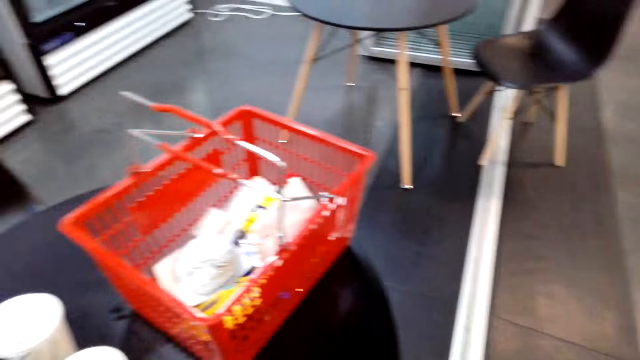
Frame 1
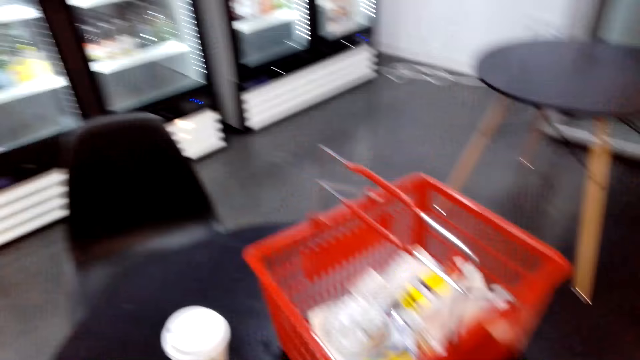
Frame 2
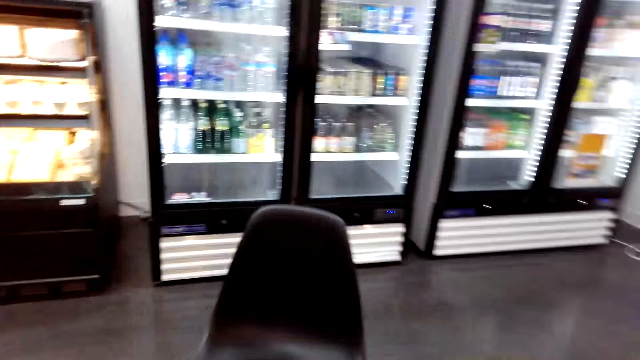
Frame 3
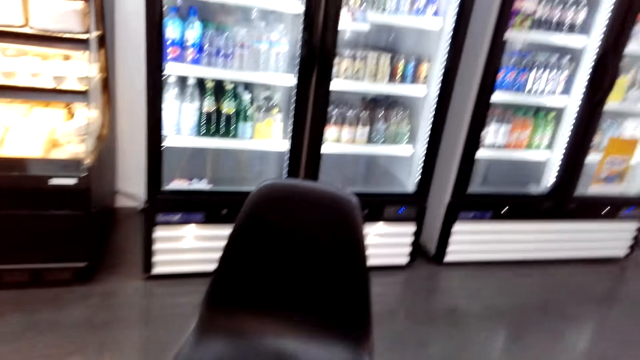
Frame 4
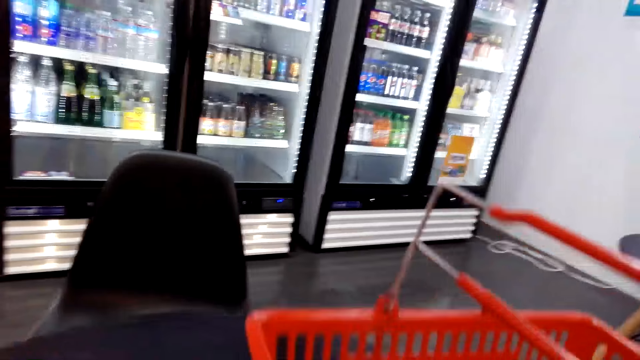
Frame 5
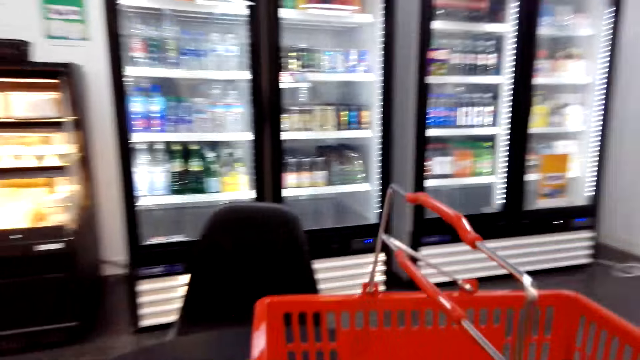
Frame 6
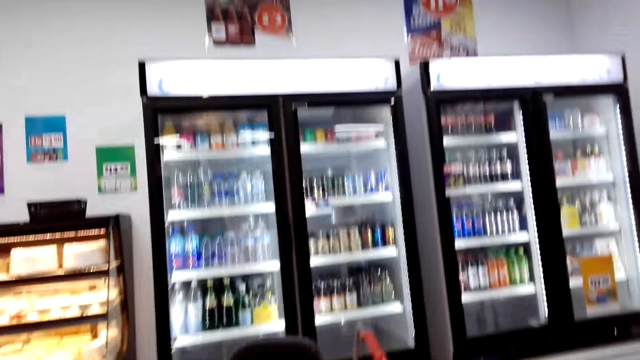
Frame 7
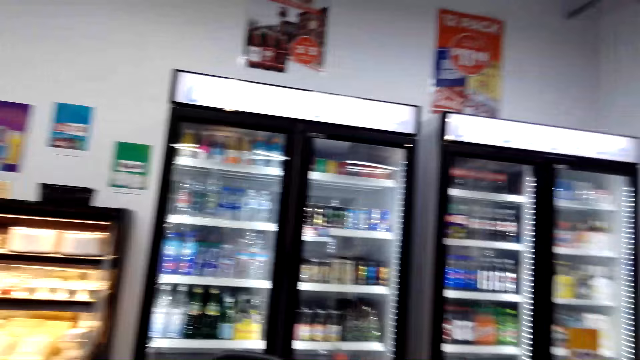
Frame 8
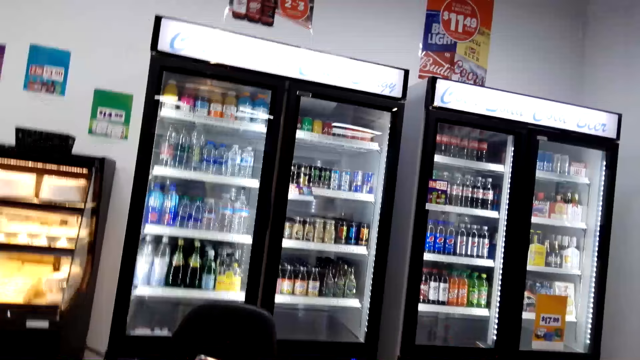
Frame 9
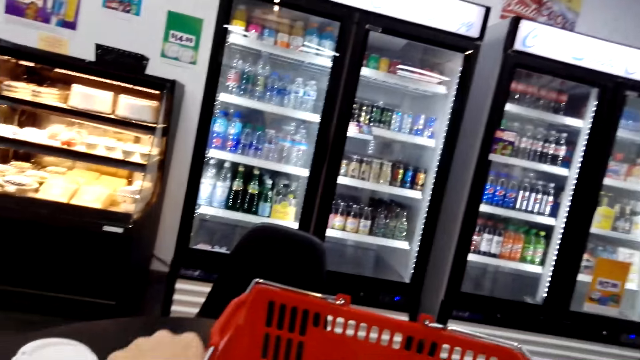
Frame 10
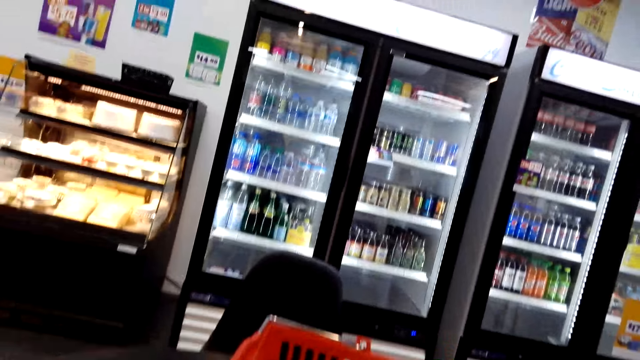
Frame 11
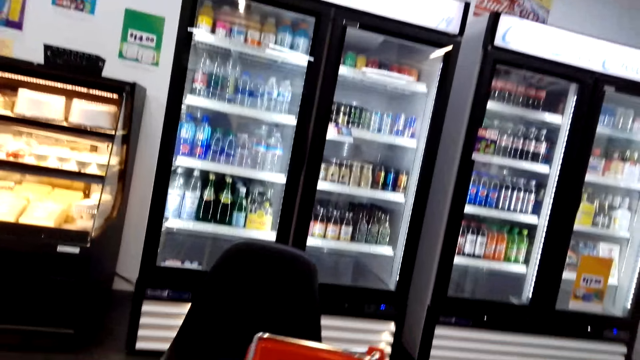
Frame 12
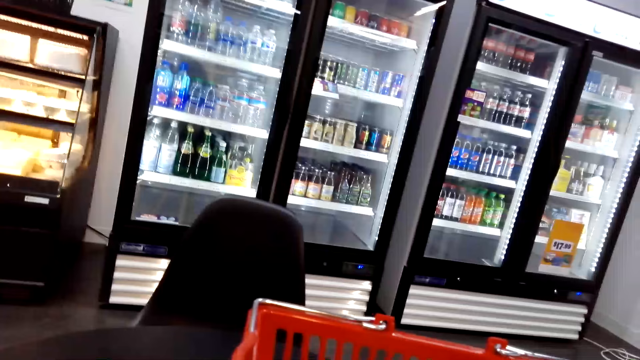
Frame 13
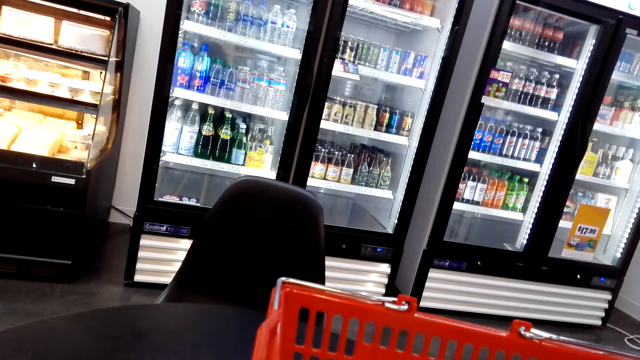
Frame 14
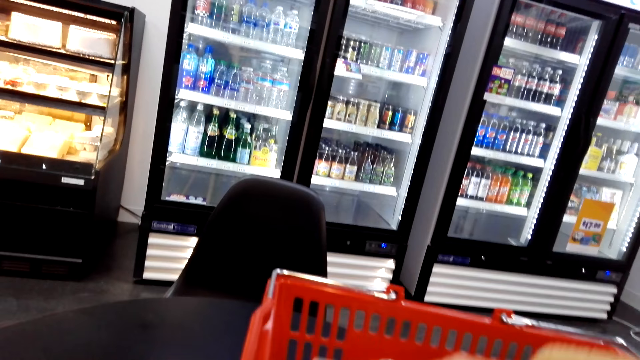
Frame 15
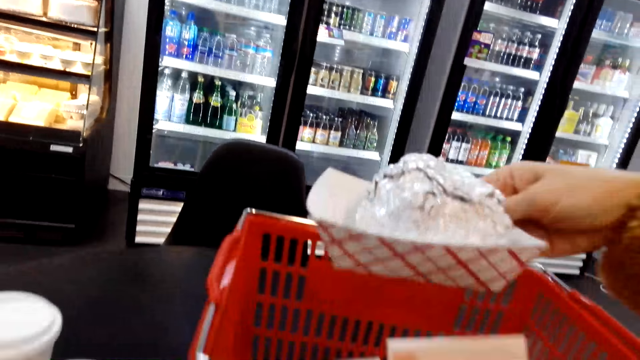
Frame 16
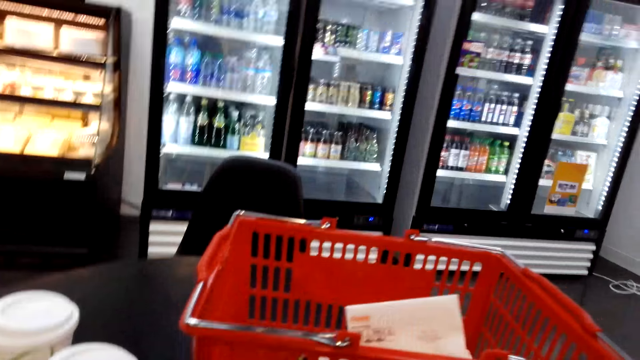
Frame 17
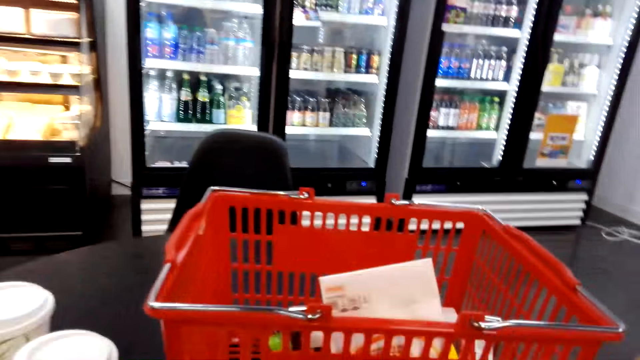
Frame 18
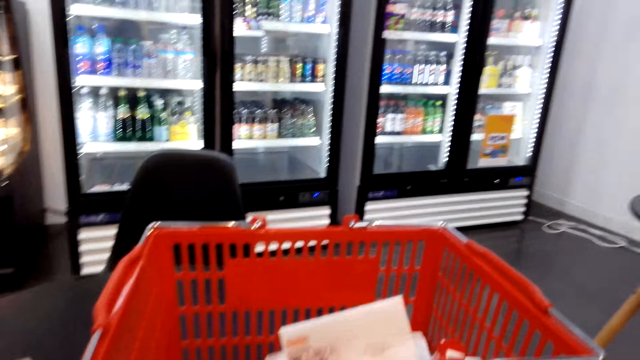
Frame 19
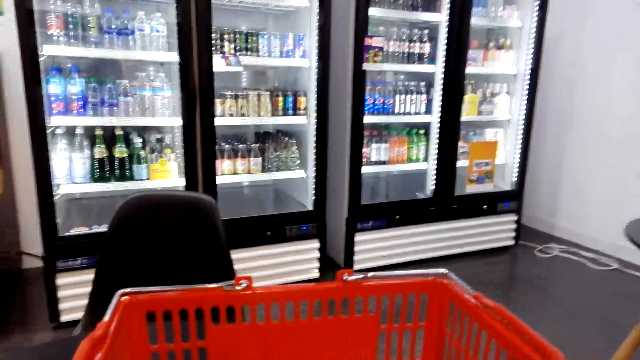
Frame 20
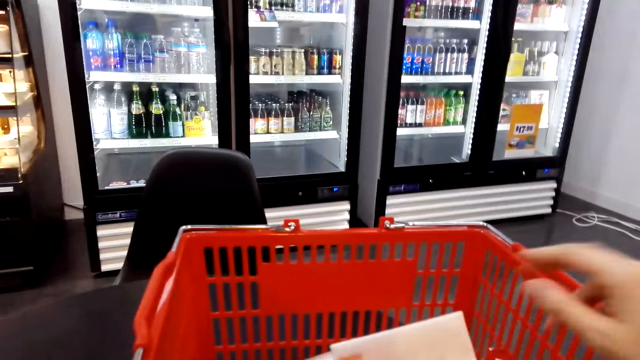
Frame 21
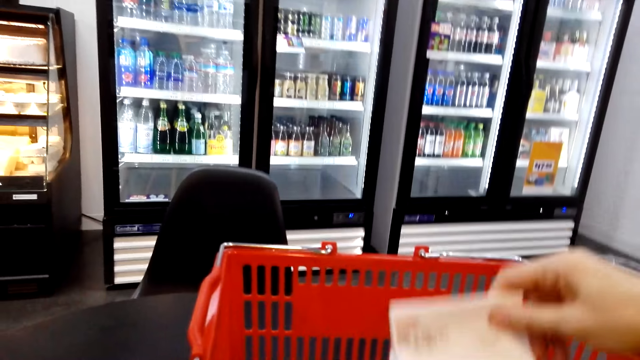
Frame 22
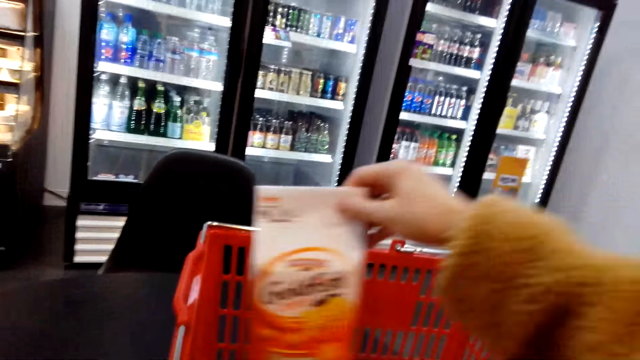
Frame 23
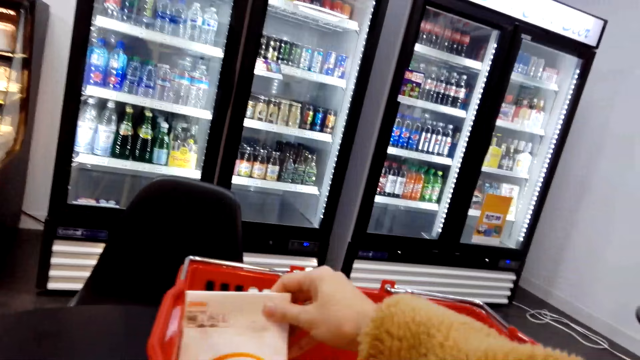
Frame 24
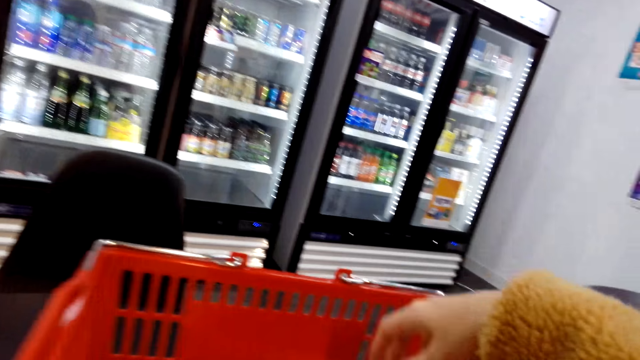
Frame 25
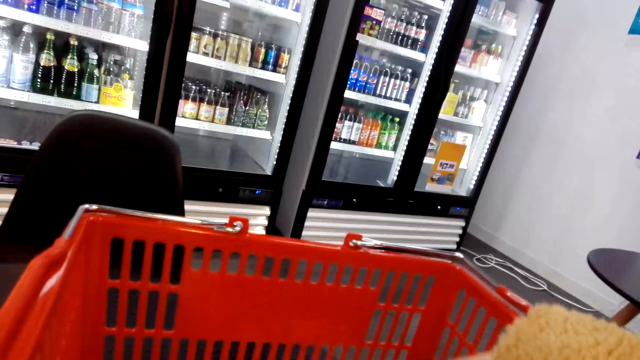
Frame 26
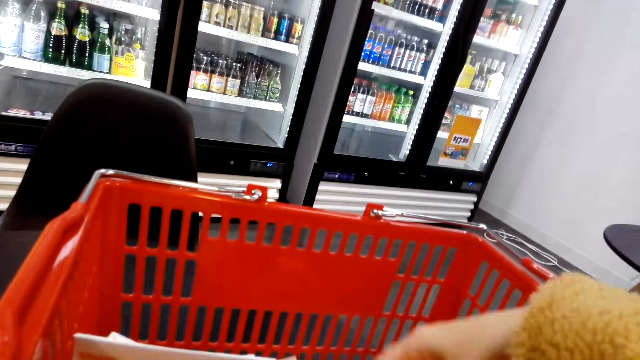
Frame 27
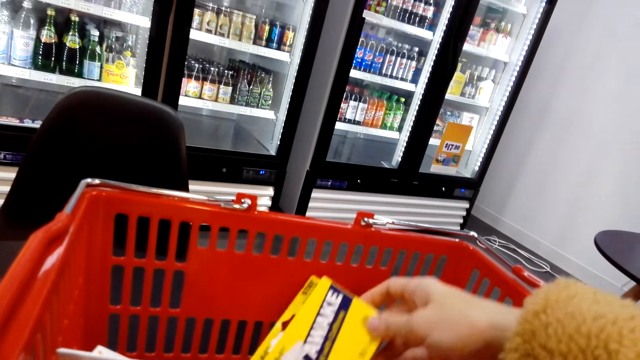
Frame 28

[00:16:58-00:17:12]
The camera wearer sits on the chair. They look around. They pick the snack from the shopping basket. They put the snack on the table. They pick candy from the shopping basket. They arrange the stuff in the basket.

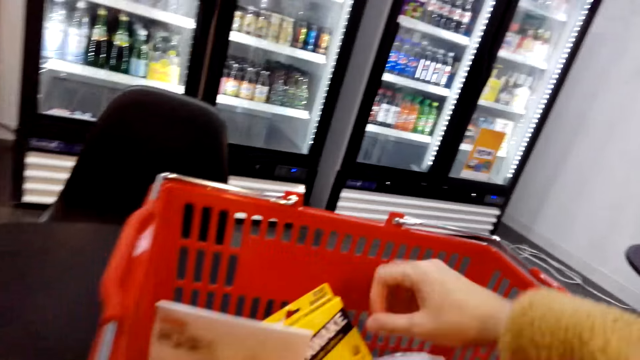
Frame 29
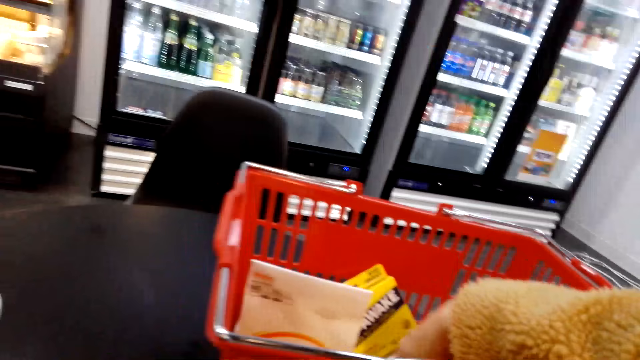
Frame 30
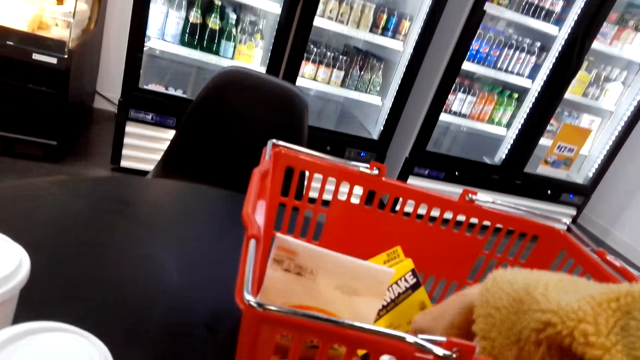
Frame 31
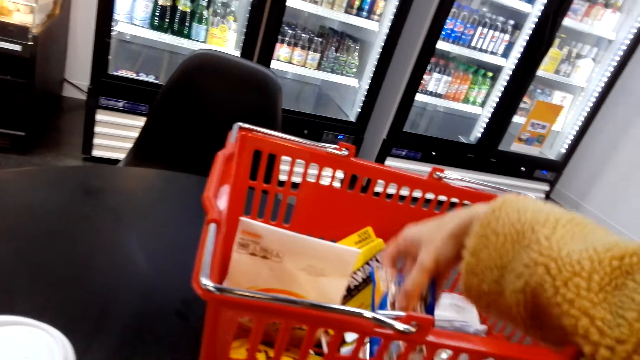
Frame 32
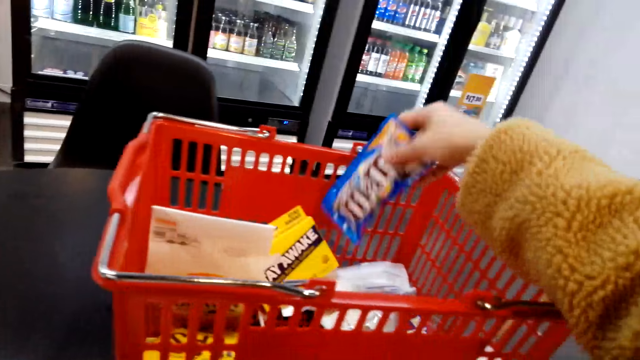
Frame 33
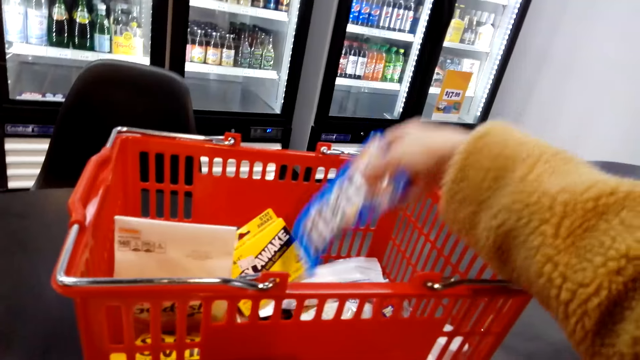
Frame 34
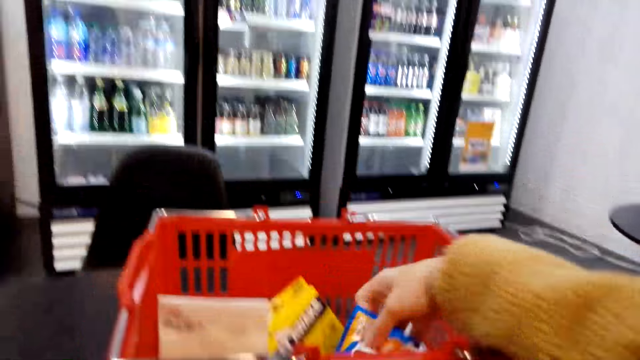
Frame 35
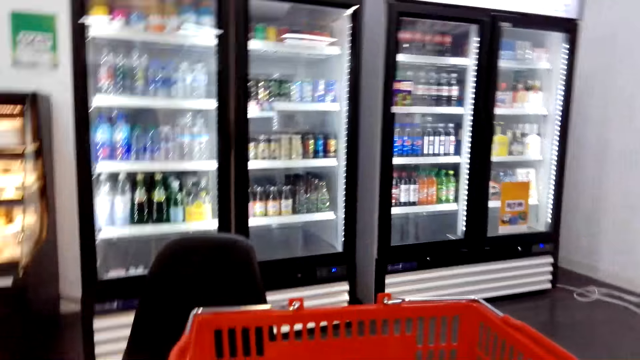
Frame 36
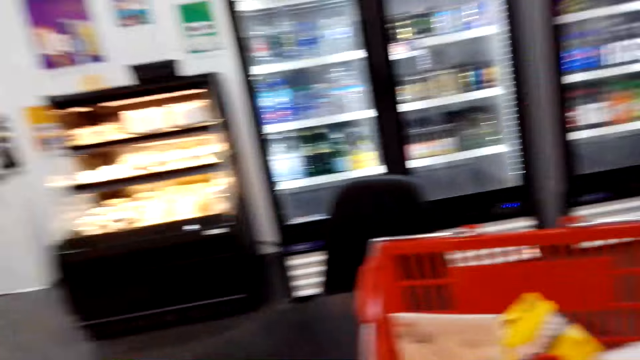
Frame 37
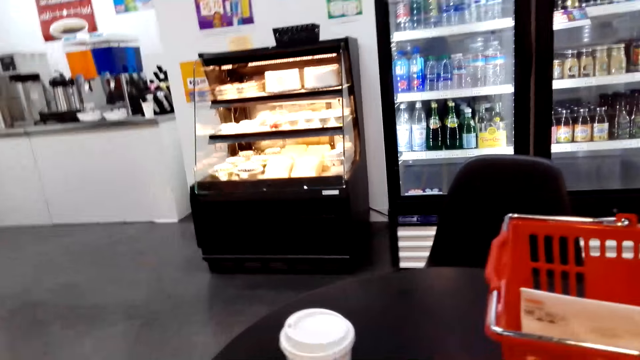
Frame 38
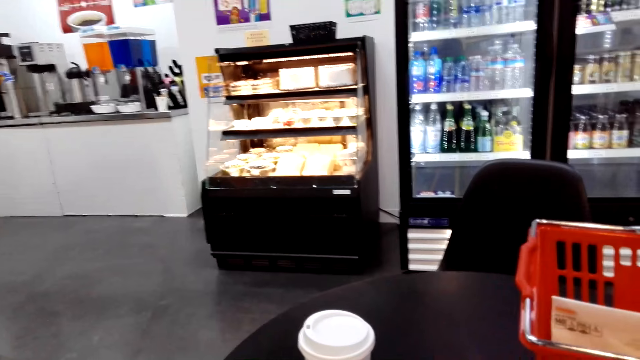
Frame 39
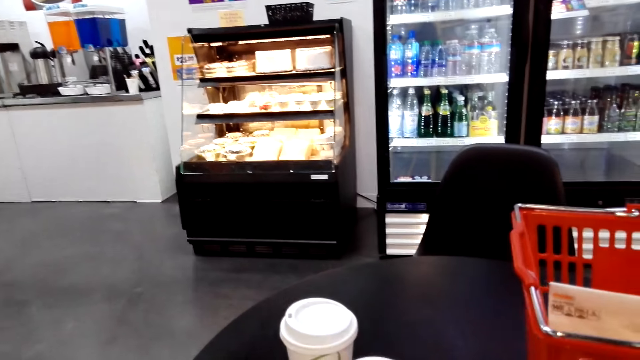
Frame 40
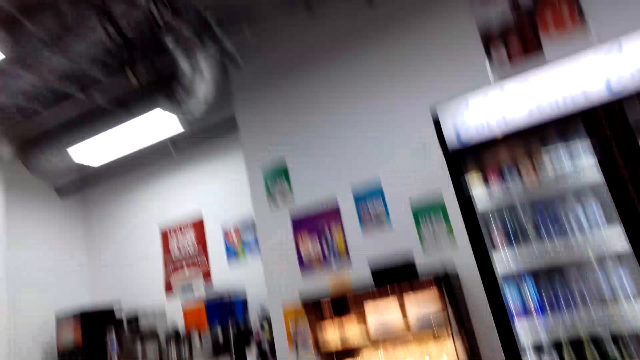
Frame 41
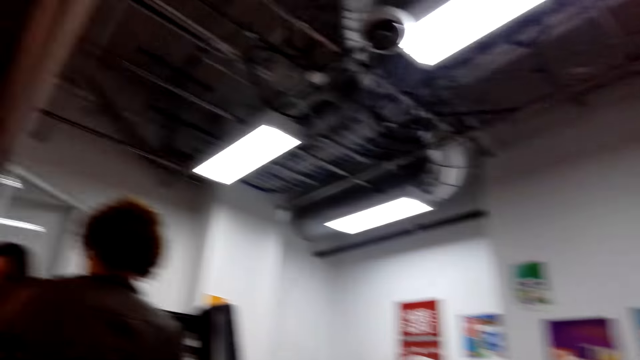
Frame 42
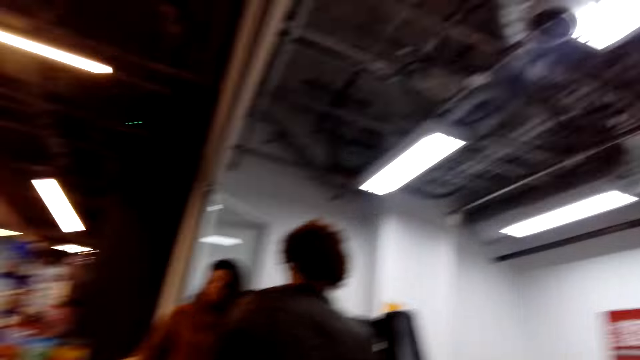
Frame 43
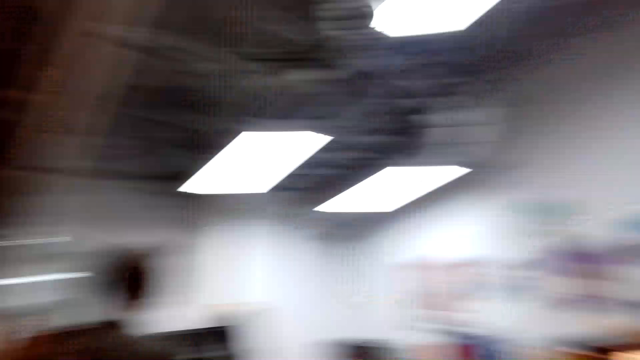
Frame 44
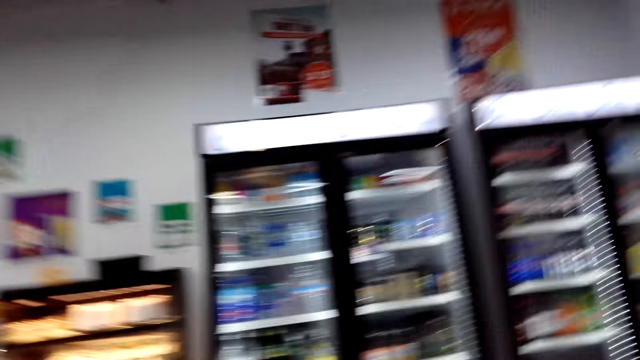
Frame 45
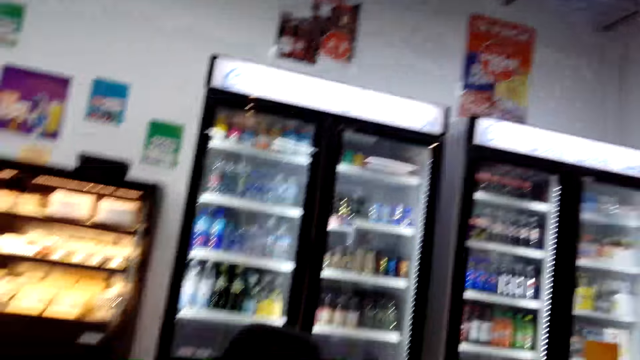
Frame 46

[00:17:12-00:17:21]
The camera wearer picks up chocolate from the basket. They look around.
